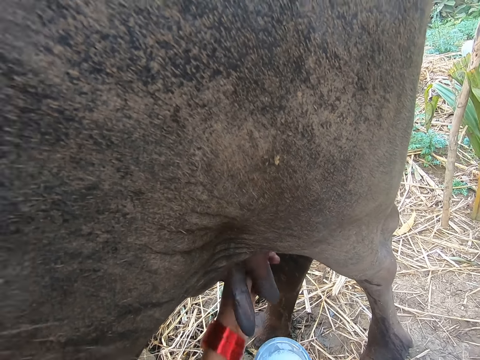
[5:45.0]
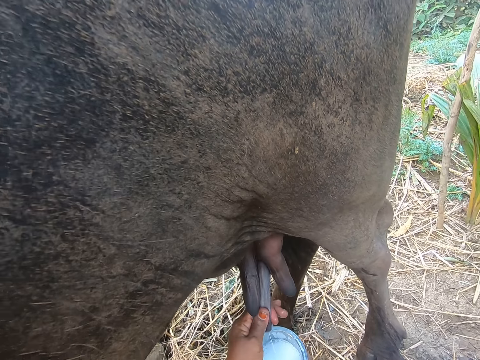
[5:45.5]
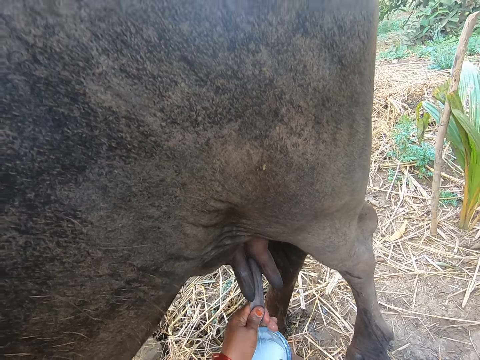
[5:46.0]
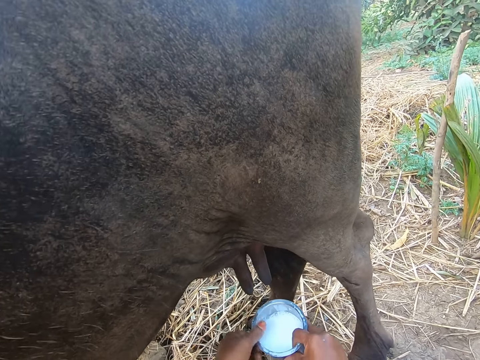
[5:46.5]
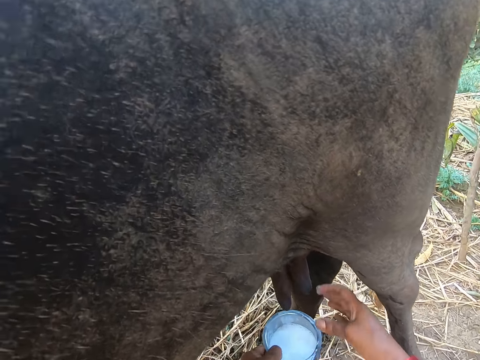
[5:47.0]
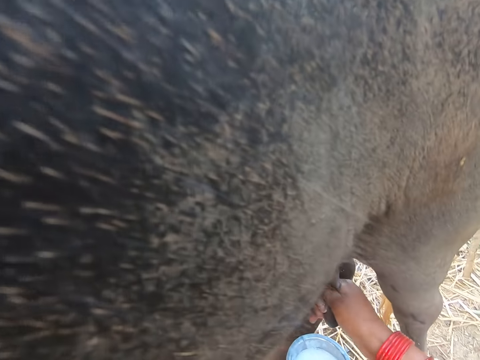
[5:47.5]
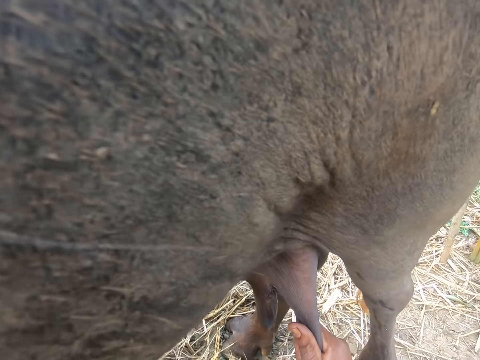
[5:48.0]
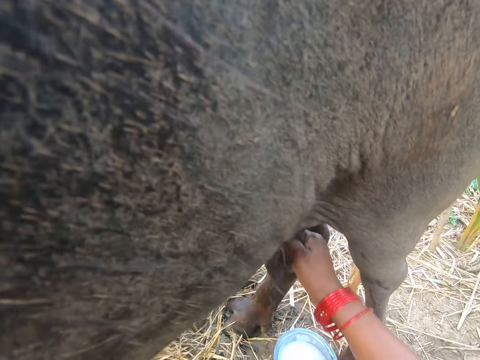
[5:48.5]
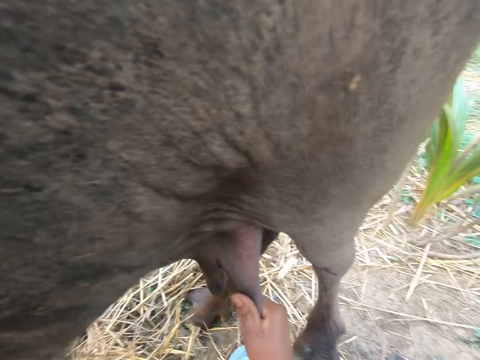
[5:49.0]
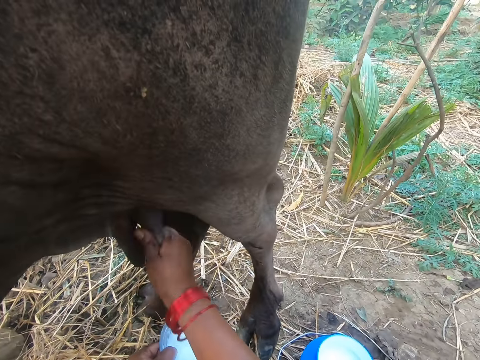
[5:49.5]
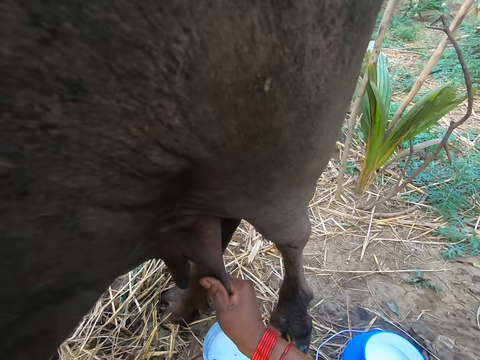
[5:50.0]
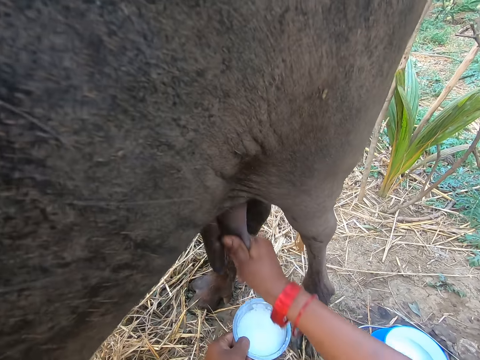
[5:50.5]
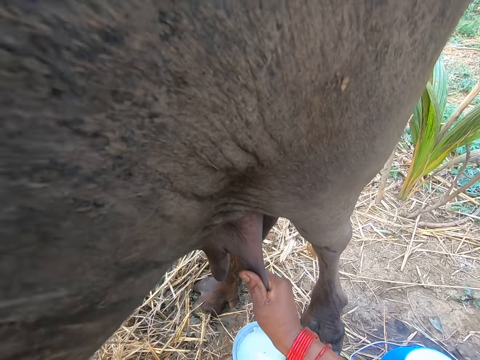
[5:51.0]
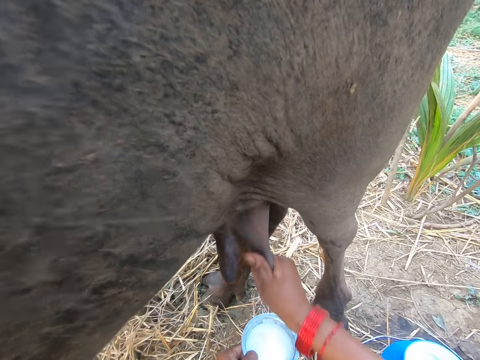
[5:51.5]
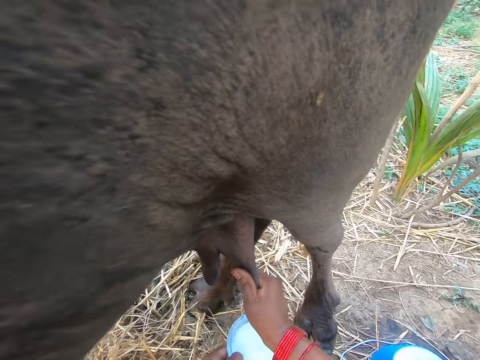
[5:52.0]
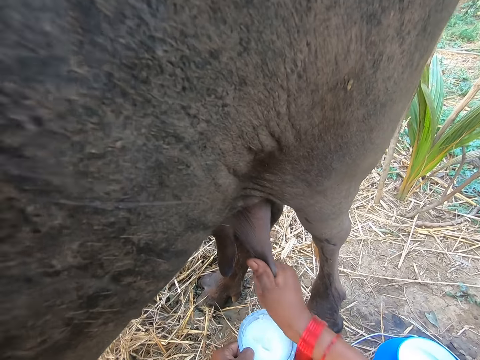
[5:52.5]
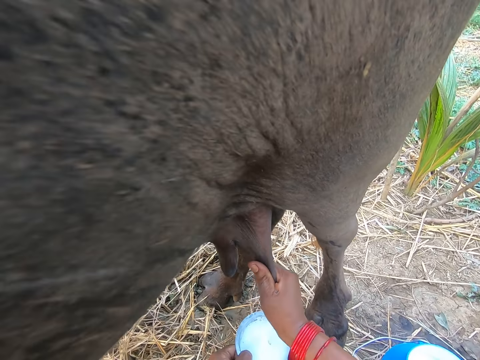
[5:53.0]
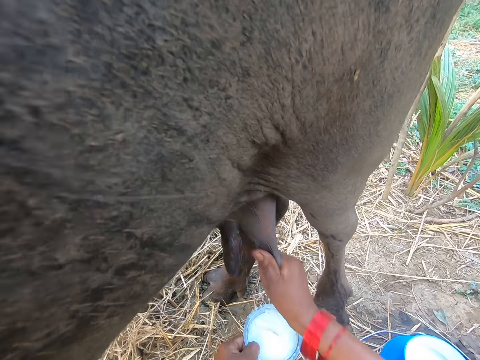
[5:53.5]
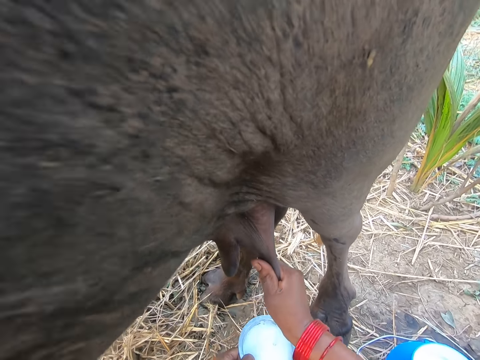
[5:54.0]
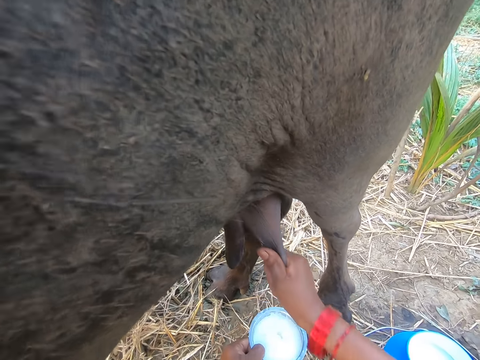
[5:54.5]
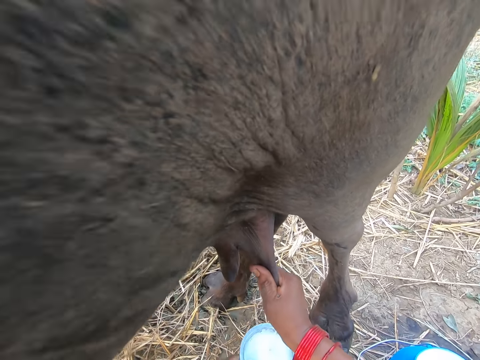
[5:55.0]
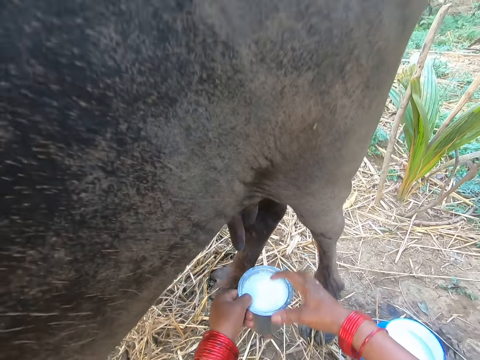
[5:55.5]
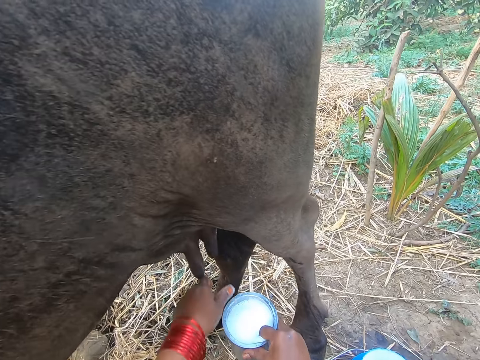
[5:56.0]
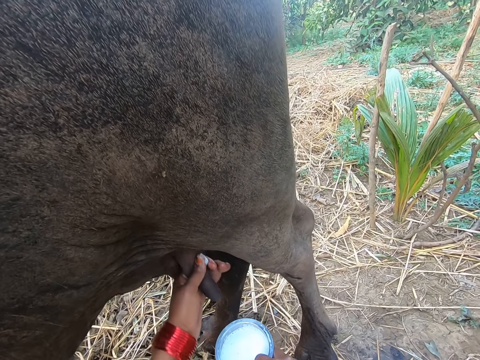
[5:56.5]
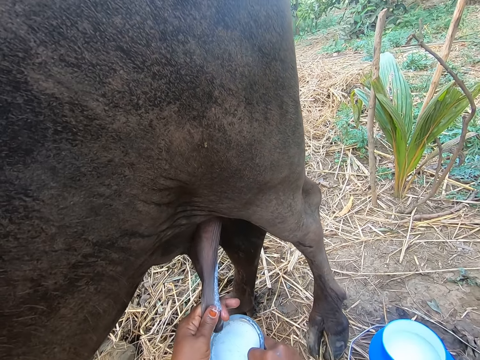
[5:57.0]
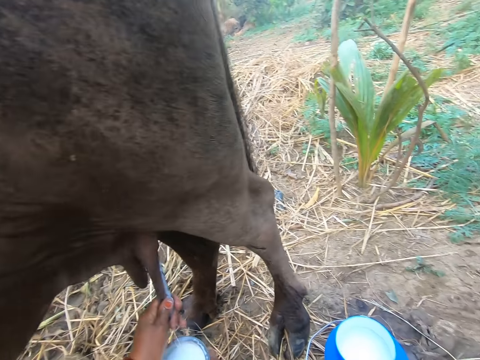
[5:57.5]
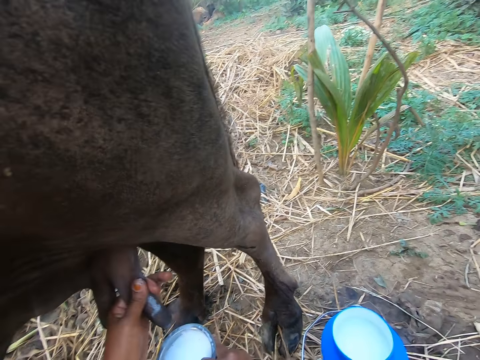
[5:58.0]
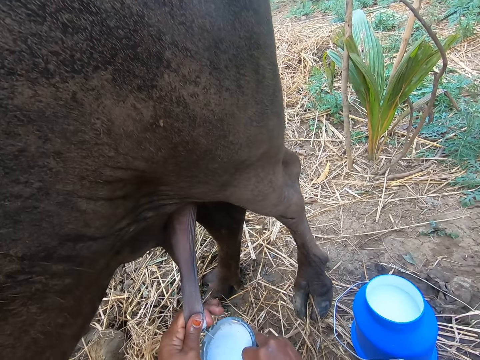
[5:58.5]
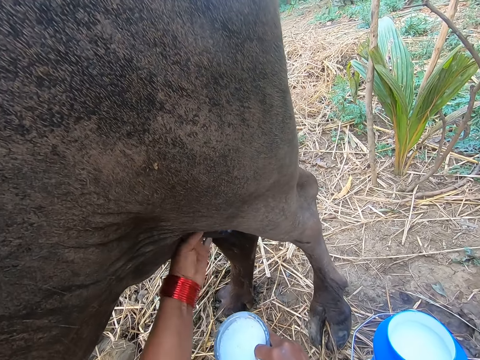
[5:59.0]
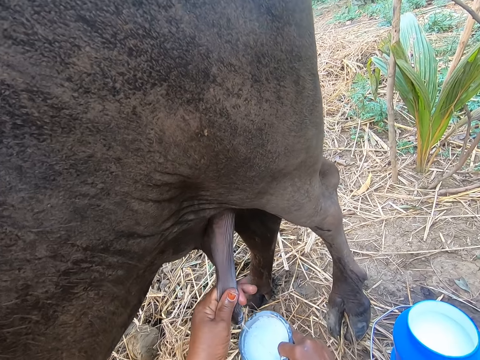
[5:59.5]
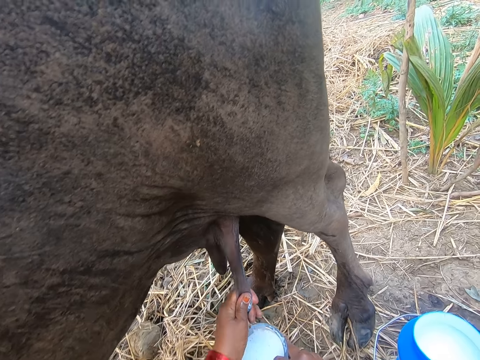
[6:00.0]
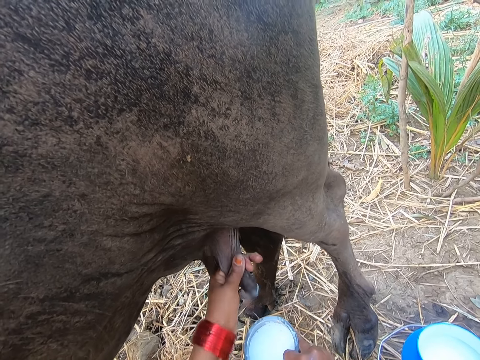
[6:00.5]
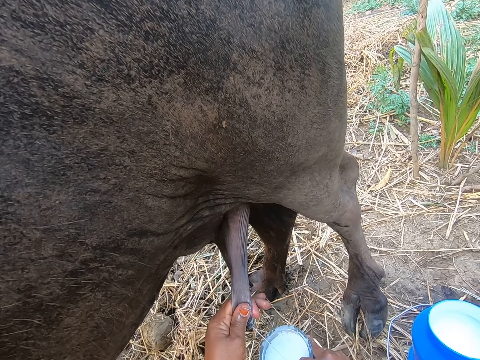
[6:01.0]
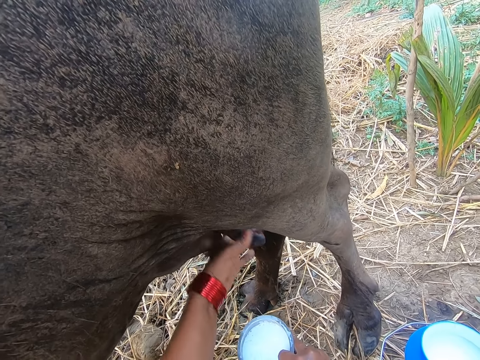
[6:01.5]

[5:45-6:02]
The camera wearer passes the cup from her right hand to her left hand. She milks the cow. She passes the cup from her left hand to her right hand. She milks the cow.

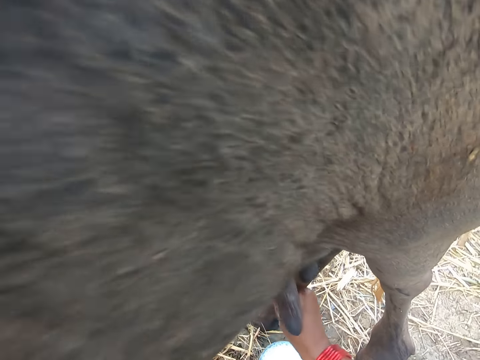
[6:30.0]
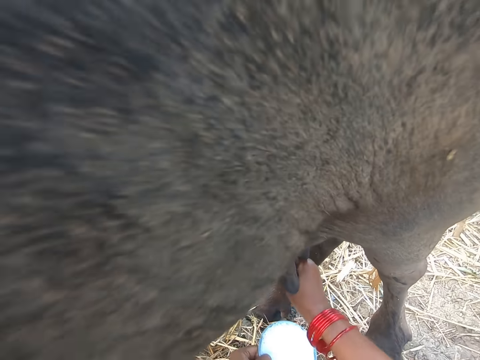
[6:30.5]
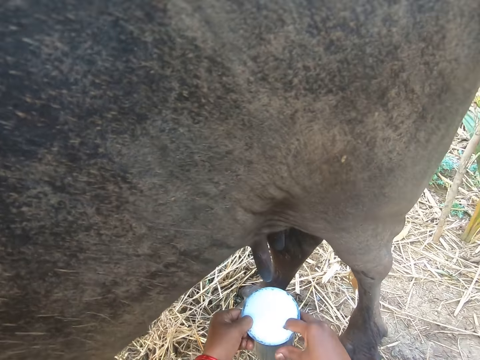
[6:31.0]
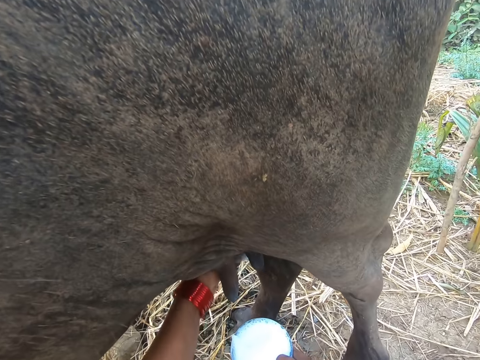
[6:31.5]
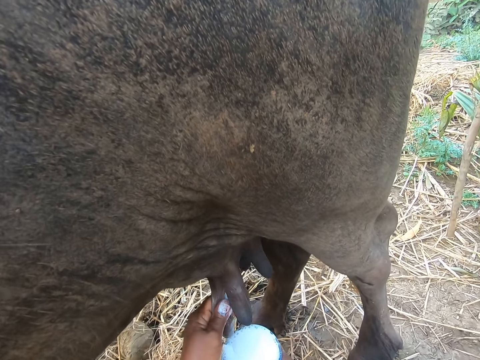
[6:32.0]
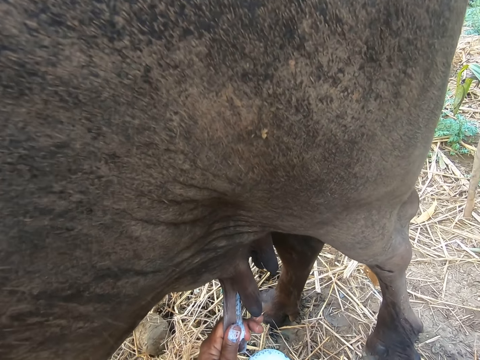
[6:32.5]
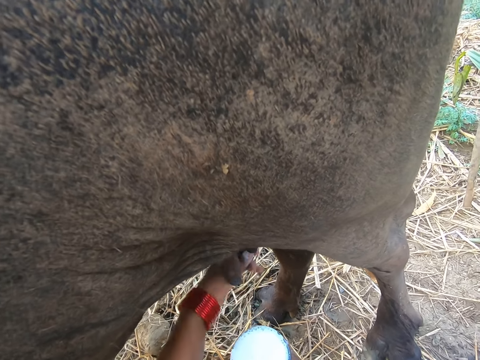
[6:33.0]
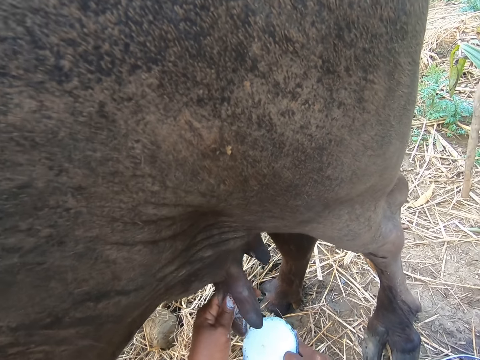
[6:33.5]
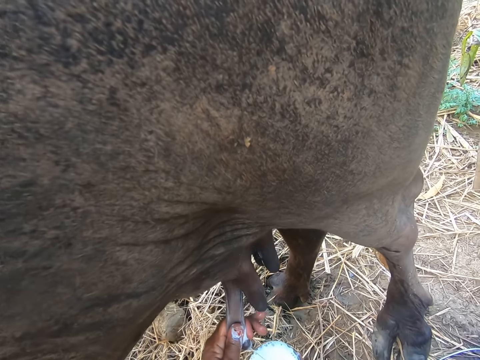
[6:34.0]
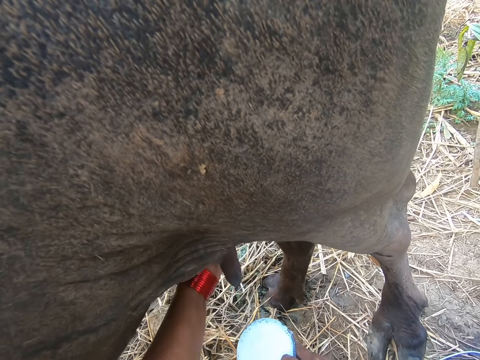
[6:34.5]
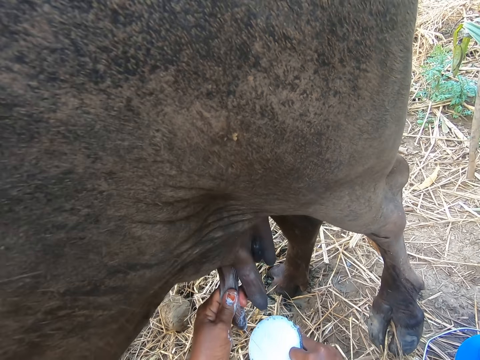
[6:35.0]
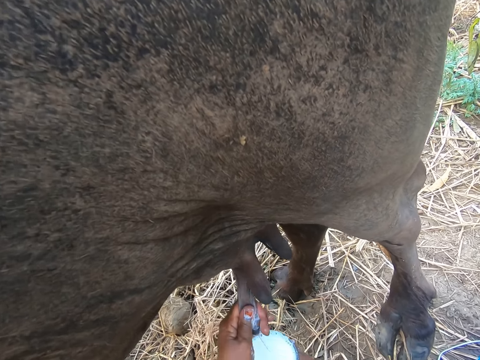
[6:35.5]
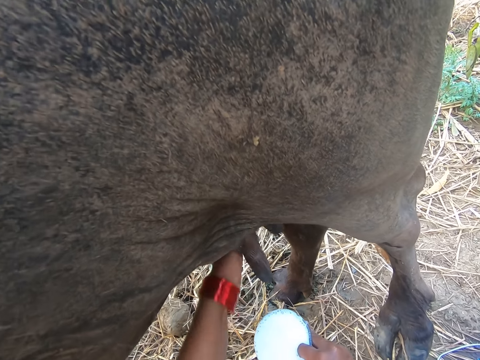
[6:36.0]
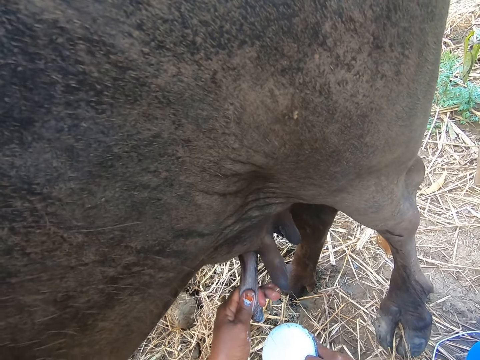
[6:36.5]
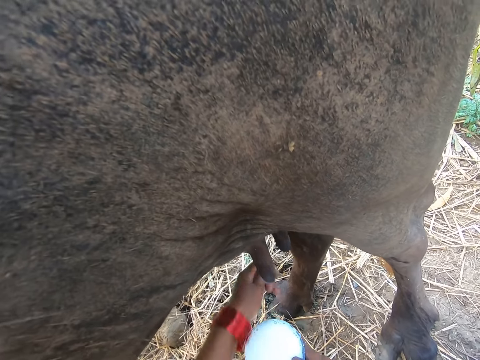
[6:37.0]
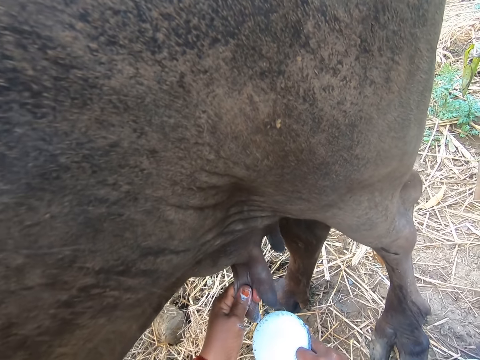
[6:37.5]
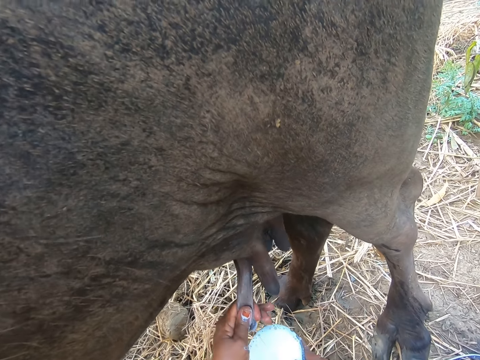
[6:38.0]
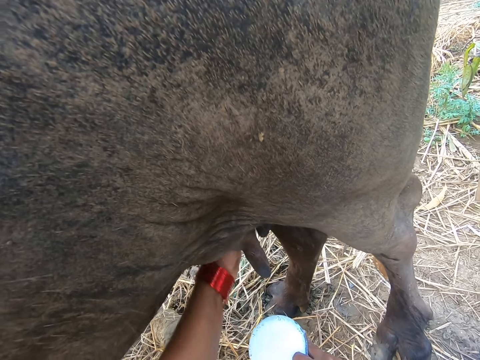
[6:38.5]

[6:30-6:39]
The camera wearer passes the cup from her left hand to her right hand. She milks the cow.
